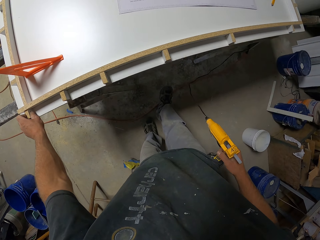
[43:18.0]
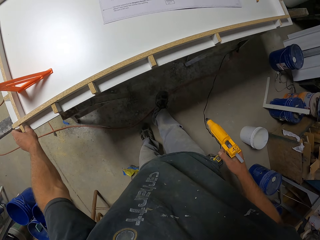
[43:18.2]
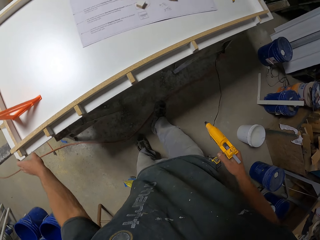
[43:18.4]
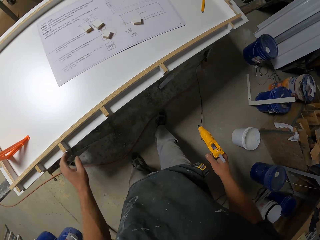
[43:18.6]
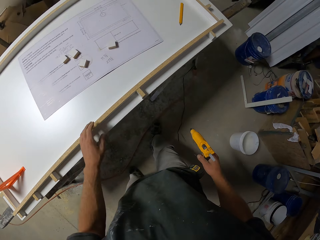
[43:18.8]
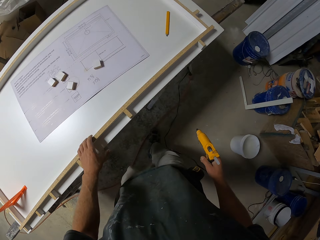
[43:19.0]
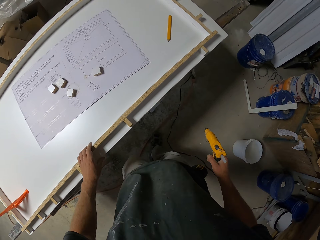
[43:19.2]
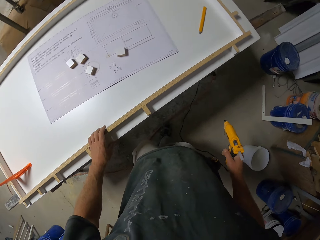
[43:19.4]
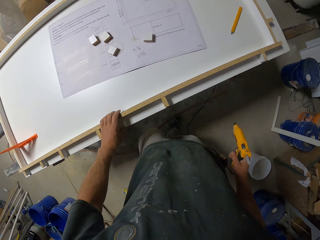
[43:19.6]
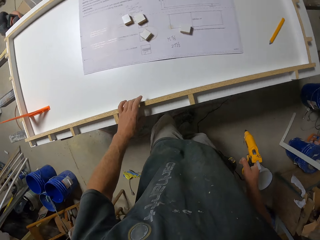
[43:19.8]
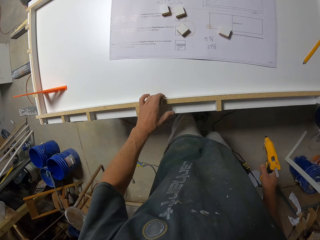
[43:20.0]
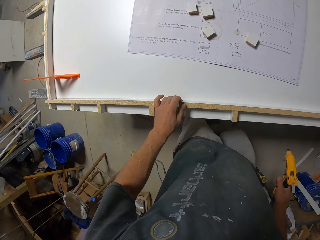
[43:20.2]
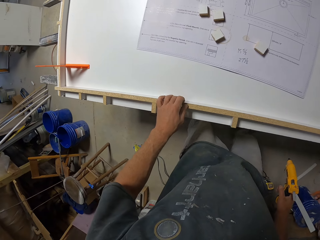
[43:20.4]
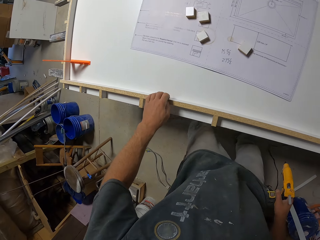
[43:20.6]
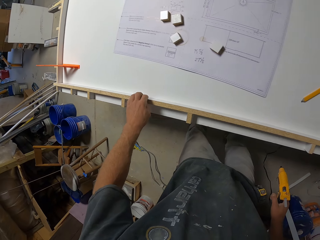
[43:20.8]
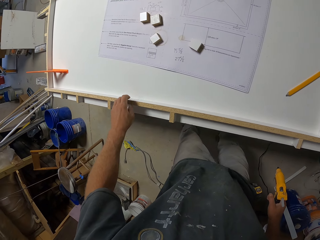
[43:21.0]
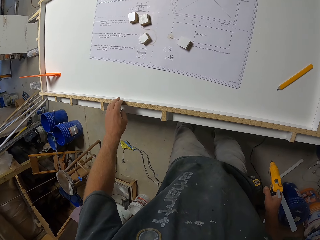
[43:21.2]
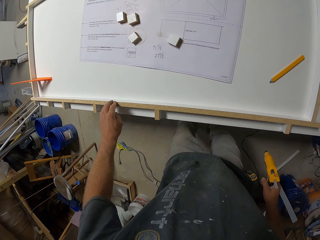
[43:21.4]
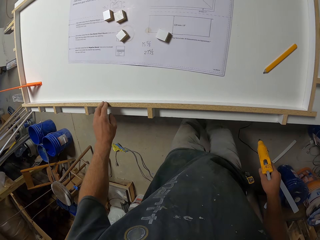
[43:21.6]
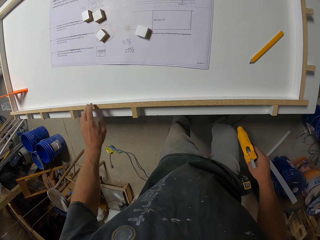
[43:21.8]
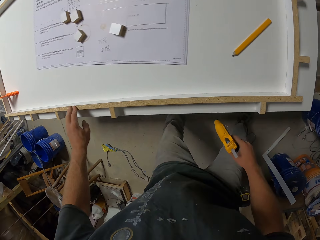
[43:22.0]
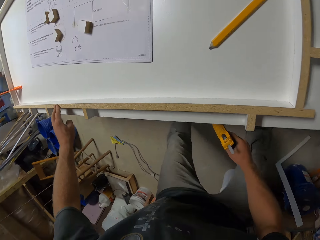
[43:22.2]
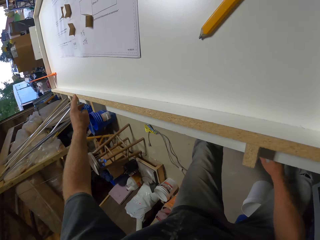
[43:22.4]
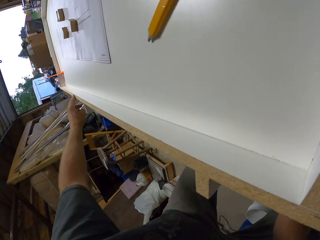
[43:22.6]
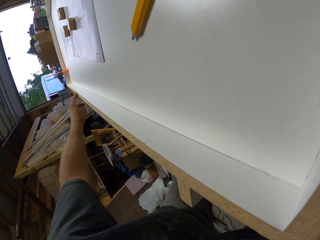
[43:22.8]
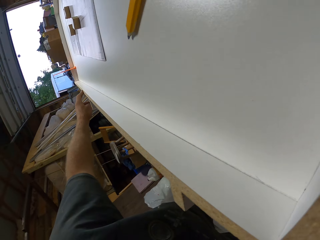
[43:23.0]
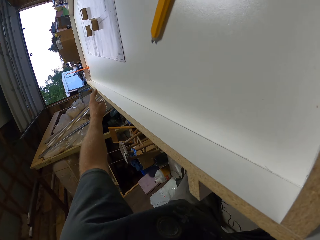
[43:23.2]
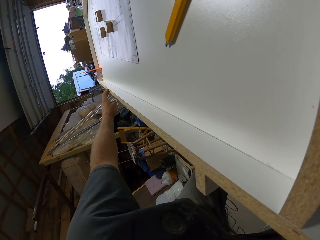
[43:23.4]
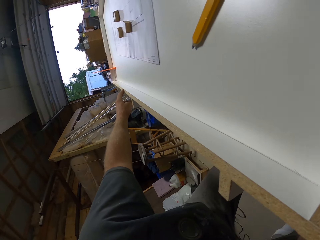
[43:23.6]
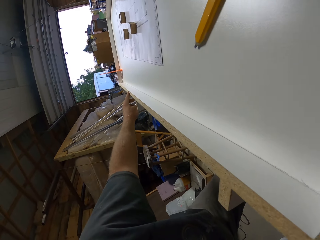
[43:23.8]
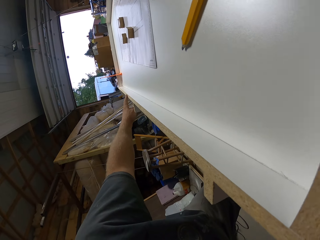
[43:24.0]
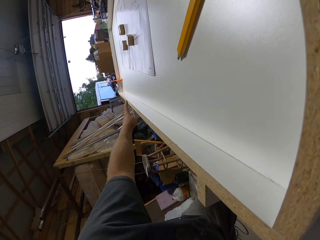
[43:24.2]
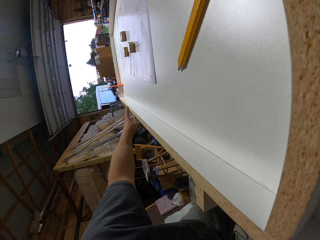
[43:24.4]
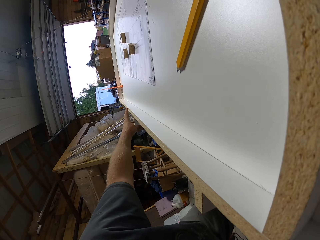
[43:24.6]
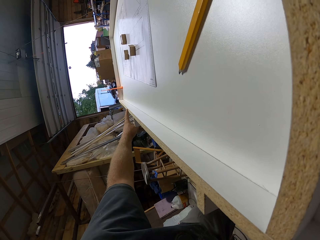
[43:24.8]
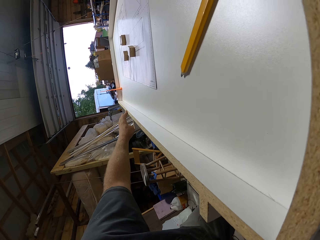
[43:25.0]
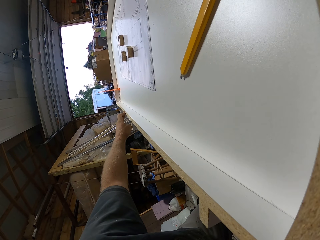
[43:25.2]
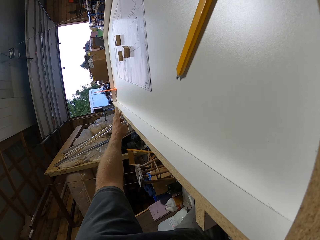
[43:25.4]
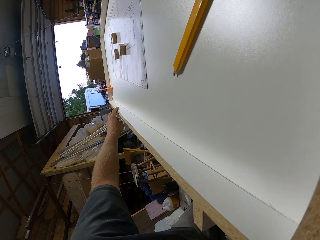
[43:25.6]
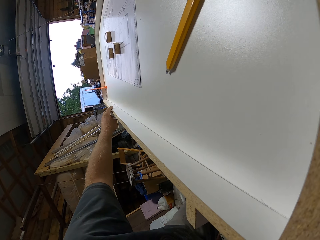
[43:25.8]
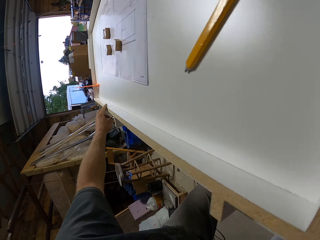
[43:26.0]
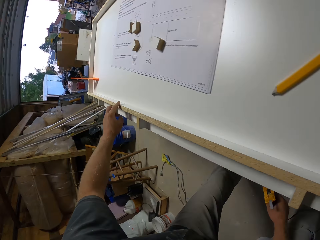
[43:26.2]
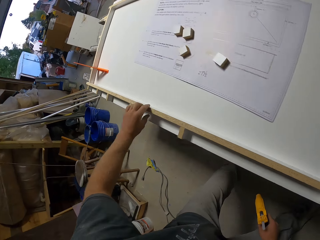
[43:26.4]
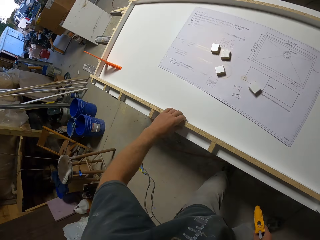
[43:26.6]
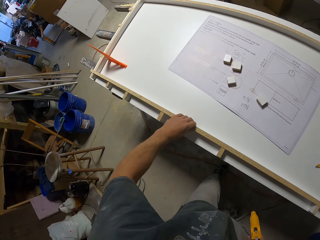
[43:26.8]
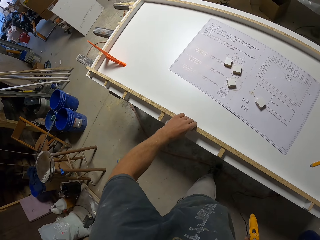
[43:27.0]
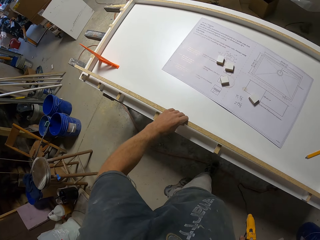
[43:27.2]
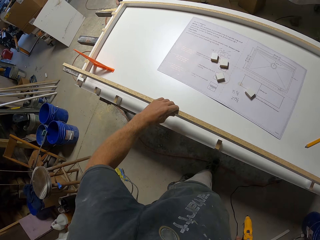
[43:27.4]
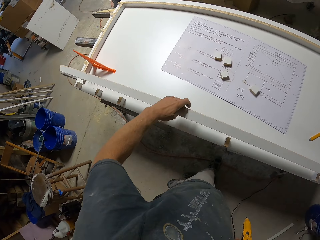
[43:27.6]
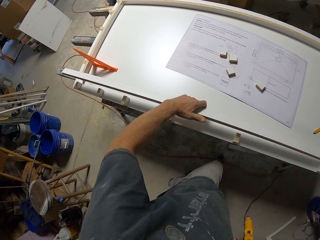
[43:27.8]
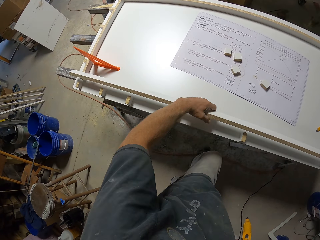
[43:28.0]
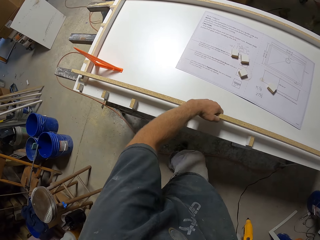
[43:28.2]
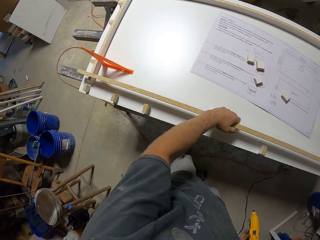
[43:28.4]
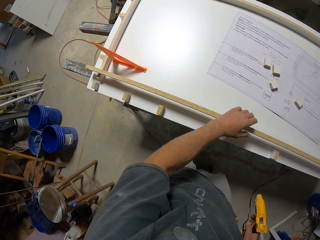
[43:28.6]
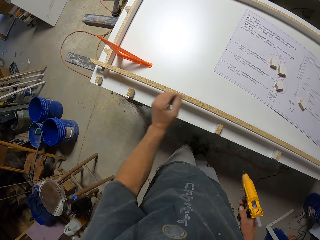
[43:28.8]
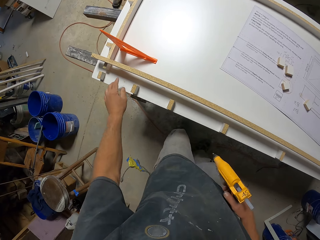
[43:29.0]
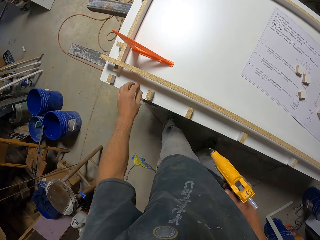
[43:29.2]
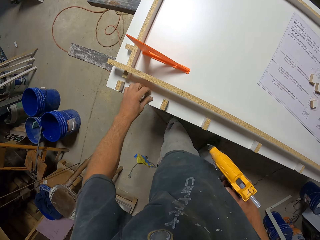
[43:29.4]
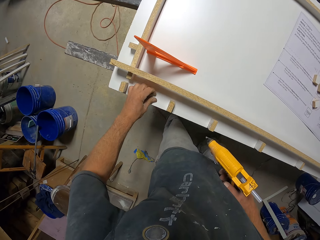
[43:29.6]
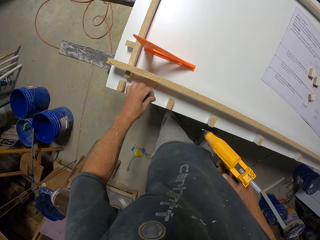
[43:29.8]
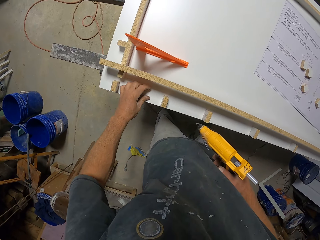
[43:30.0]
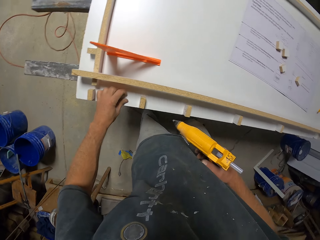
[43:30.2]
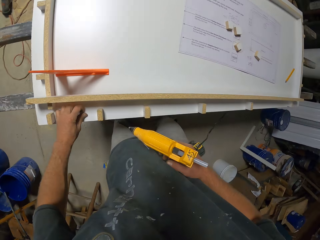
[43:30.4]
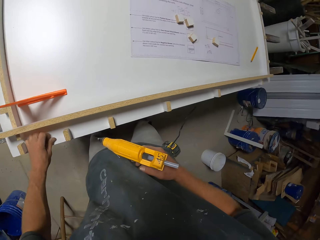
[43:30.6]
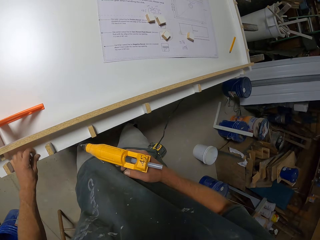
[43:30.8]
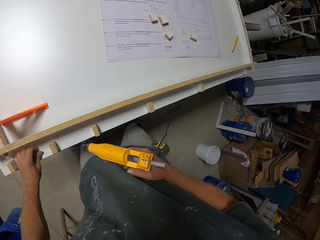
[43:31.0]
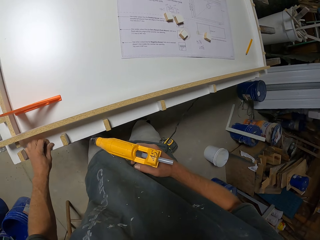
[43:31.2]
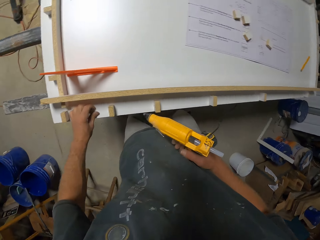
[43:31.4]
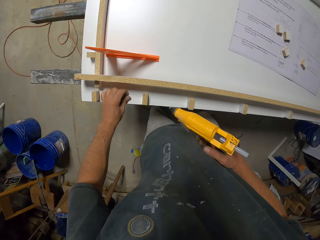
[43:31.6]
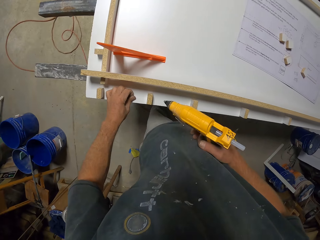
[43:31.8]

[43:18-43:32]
The camera wearer moves a hand away from the narrow wood strip. They press the narrow wood strip. They move. They touch the piece of wood. They bend down. They stand. They pull the narrow wood strip. They walk. They pick up the piece of wood. They turn the narrow wood strip. They put the narrow wood strip on the workbench. They remove dry glue from the workbench.

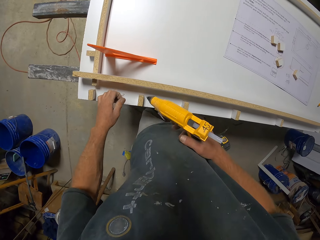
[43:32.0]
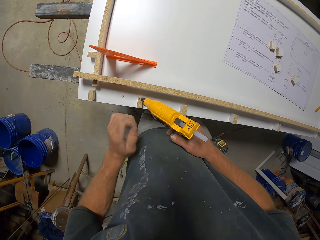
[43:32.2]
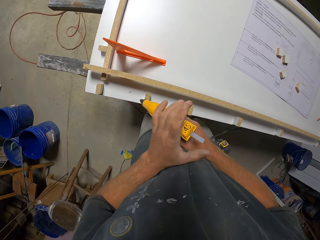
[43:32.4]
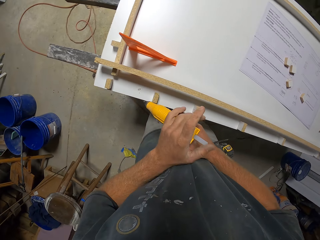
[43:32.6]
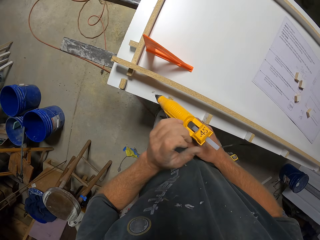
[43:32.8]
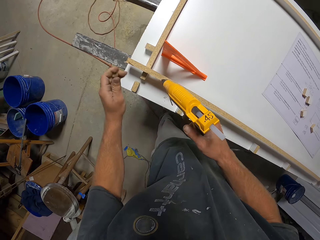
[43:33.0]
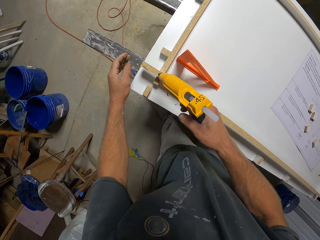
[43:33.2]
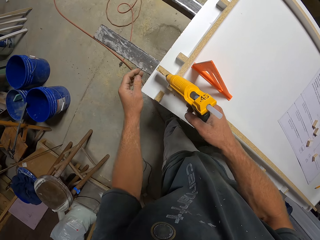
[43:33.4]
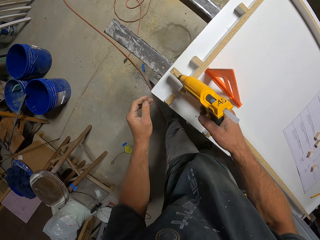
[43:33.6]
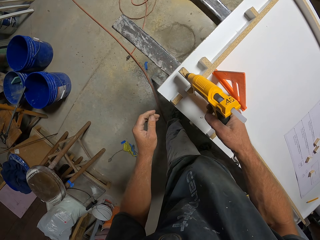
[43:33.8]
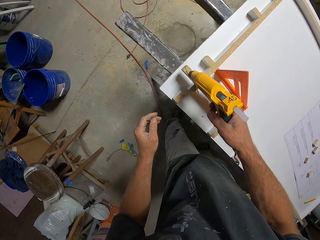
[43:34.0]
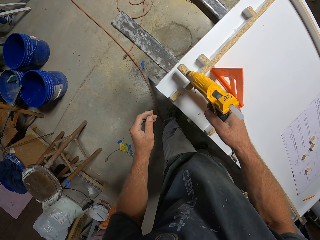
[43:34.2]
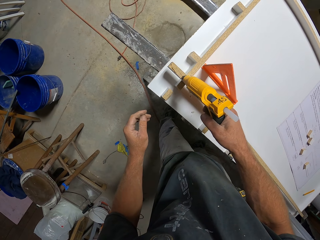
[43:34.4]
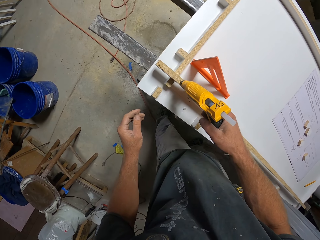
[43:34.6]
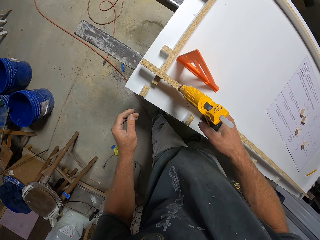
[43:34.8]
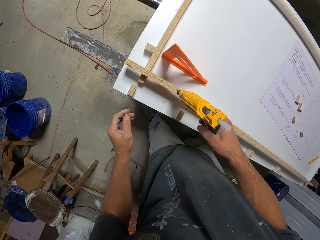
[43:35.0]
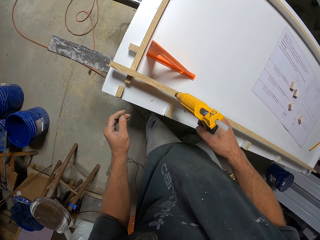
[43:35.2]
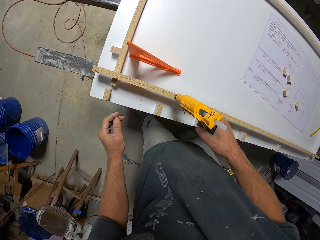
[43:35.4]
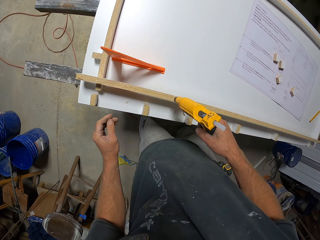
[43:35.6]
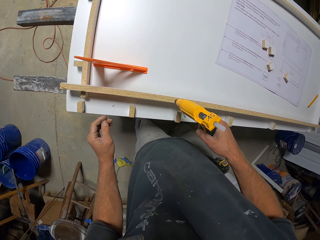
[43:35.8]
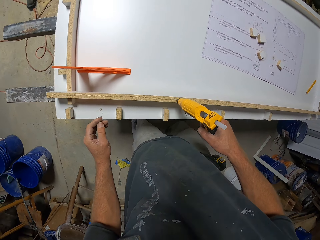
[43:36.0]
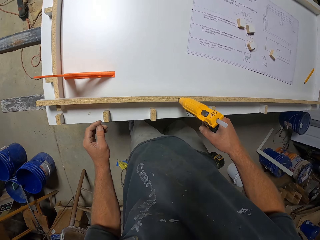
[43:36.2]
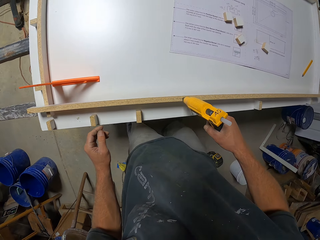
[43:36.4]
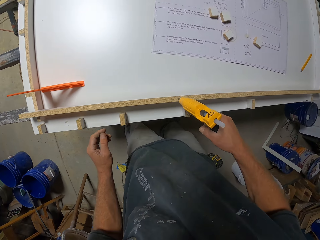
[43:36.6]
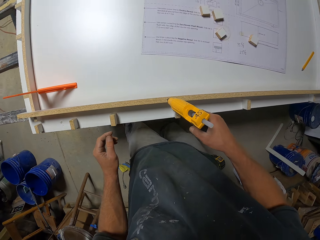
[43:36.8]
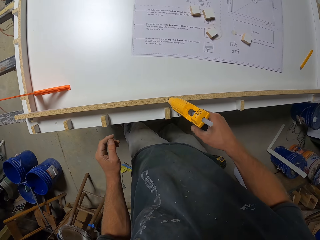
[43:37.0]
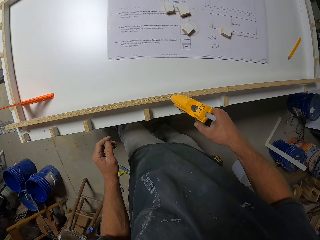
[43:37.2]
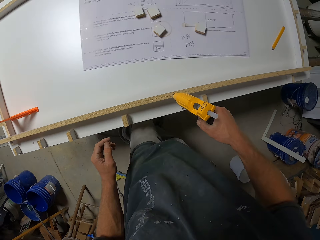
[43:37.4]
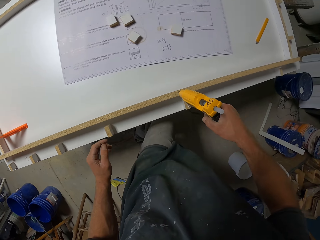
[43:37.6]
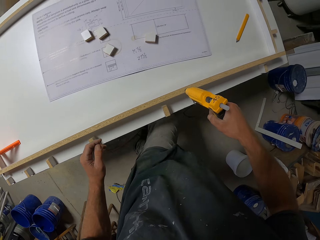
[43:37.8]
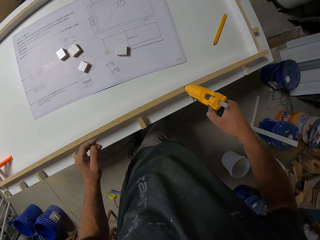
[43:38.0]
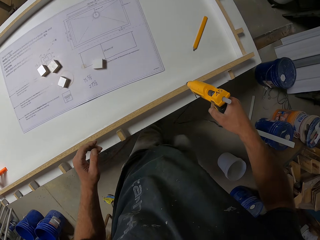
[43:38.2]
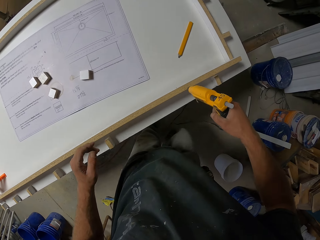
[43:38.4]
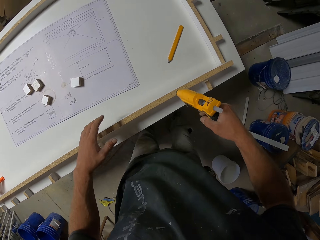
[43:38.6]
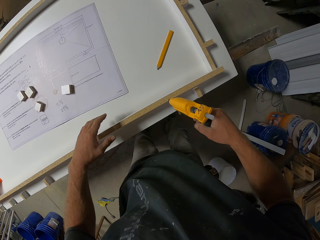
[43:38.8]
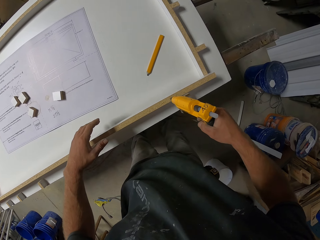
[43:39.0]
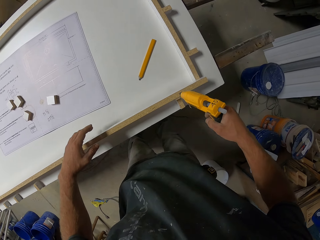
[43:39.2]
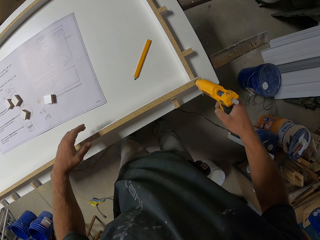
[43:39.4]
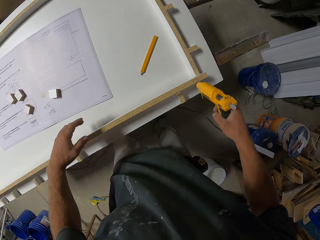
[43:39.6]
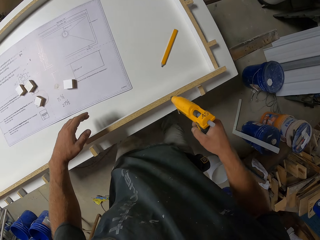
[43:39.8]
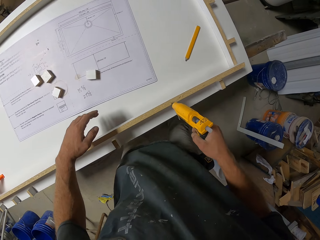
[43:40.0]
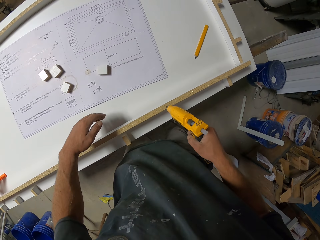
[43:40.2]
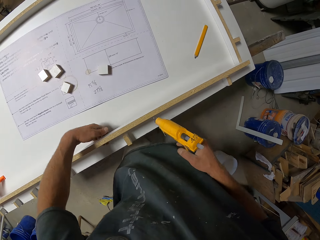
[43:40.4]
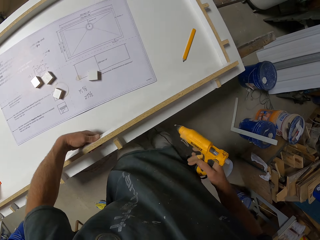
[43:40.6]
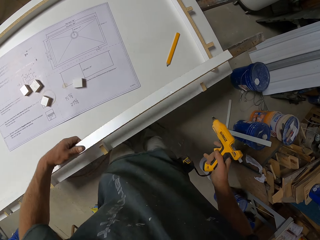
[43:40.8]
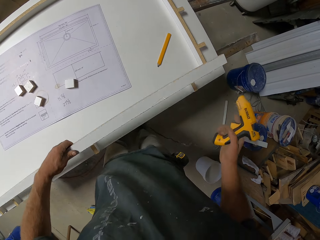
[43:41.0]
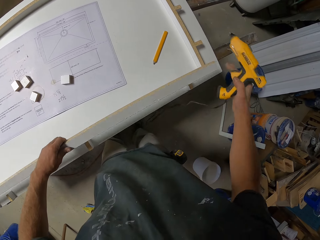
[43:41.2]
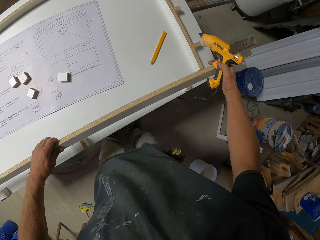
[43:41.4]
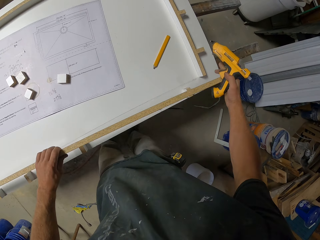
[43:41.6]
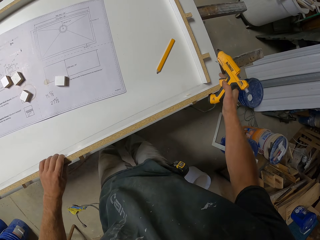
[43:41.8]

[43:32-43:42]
The camera wearer removes their hand from the workbench. They touch a glue dispenser gun and remove their hand from the glue dispenser gun. They apply glue on the piece of wood or narrow wood strip with the glue gun. They walk. They move a hand. They turn the narrow wood strip.
